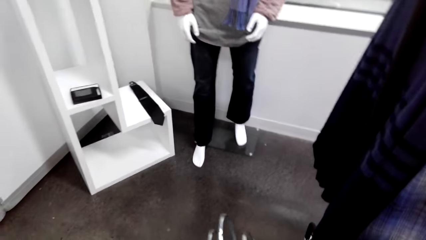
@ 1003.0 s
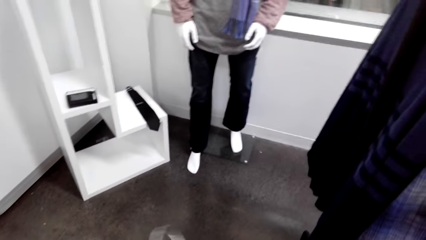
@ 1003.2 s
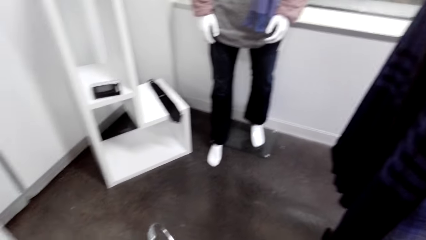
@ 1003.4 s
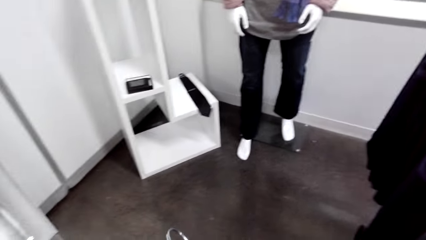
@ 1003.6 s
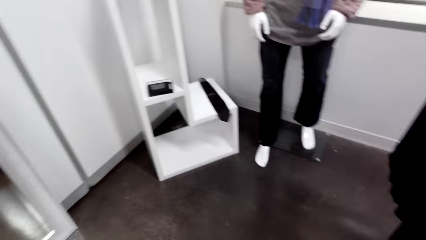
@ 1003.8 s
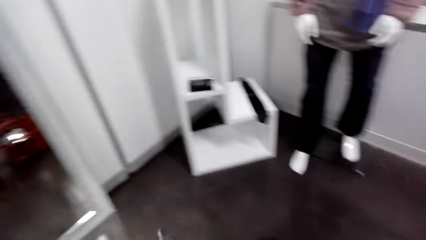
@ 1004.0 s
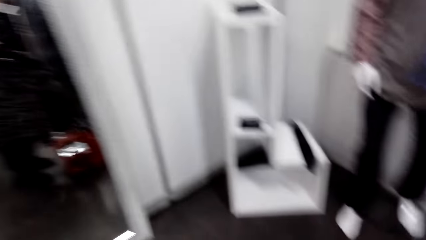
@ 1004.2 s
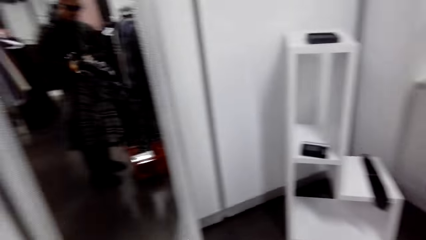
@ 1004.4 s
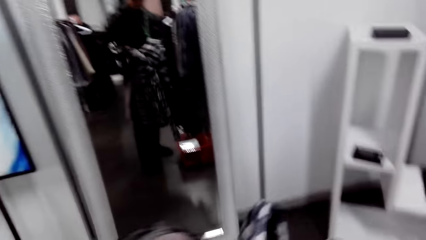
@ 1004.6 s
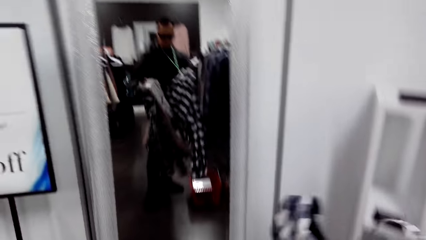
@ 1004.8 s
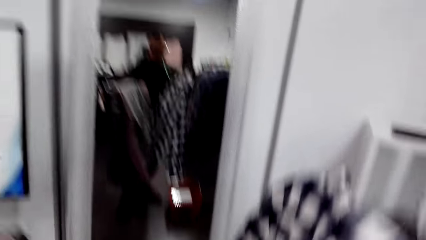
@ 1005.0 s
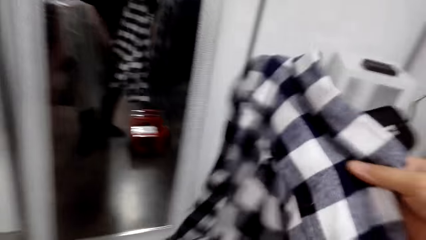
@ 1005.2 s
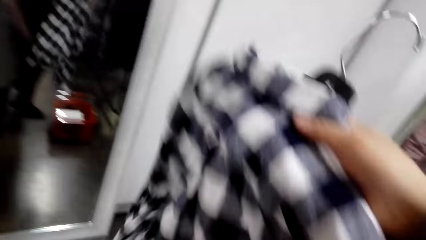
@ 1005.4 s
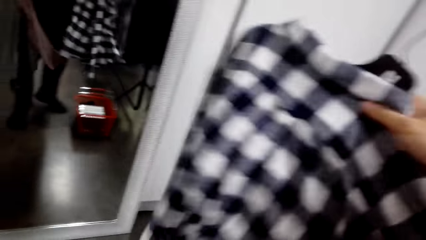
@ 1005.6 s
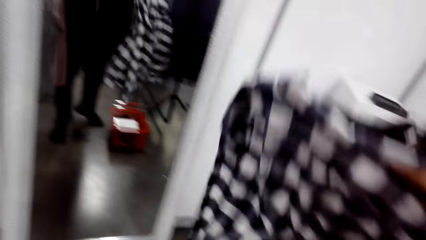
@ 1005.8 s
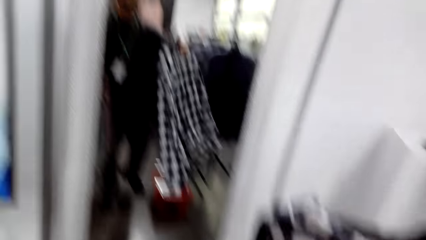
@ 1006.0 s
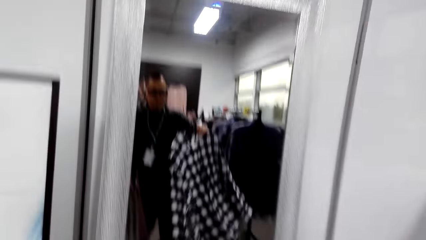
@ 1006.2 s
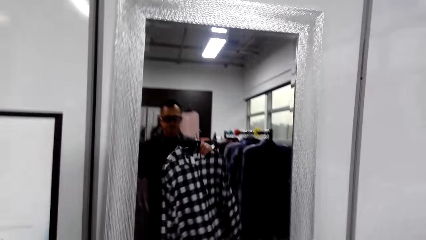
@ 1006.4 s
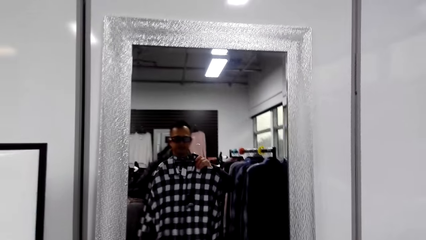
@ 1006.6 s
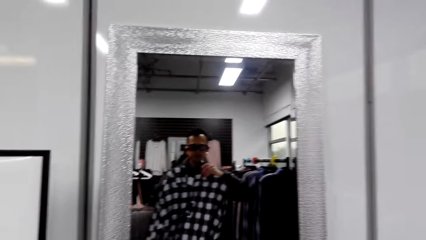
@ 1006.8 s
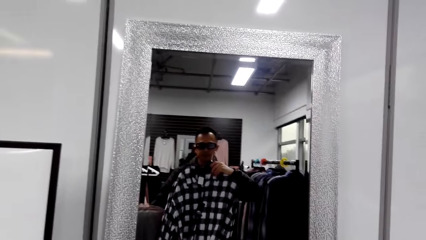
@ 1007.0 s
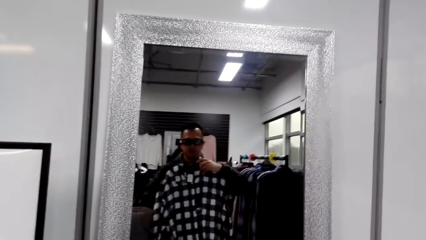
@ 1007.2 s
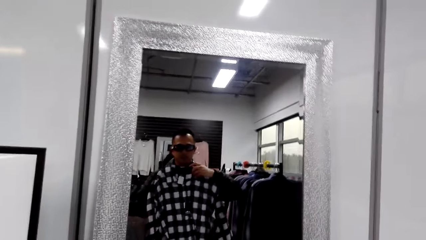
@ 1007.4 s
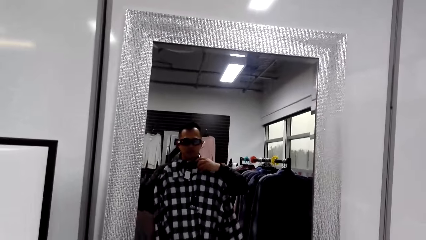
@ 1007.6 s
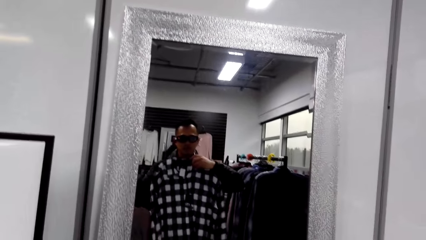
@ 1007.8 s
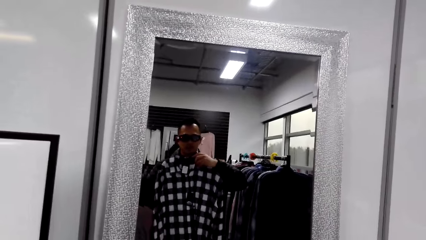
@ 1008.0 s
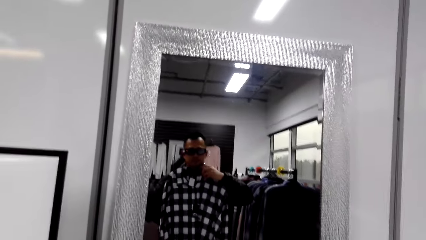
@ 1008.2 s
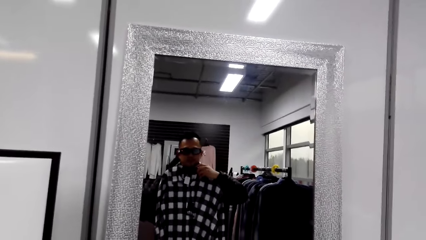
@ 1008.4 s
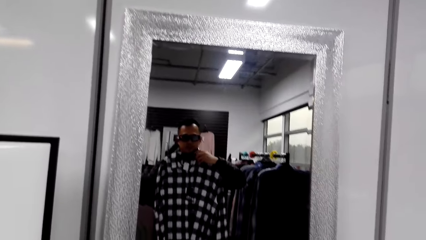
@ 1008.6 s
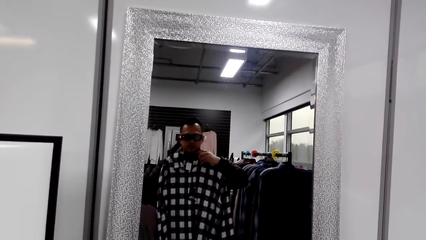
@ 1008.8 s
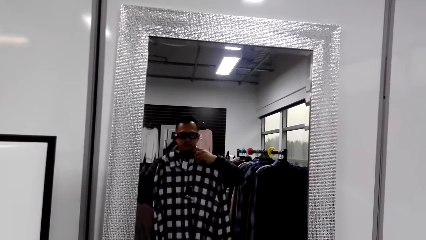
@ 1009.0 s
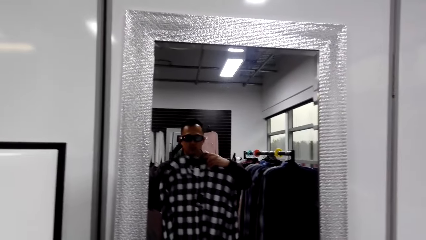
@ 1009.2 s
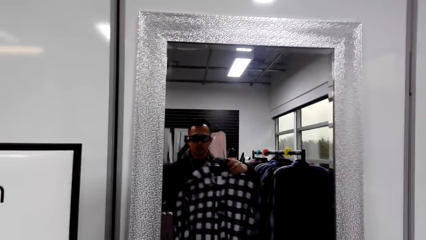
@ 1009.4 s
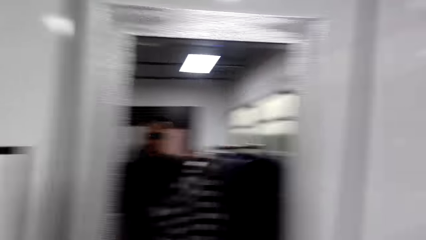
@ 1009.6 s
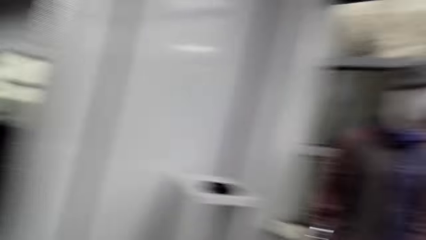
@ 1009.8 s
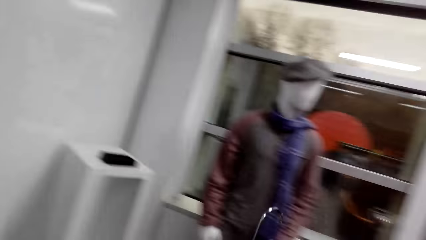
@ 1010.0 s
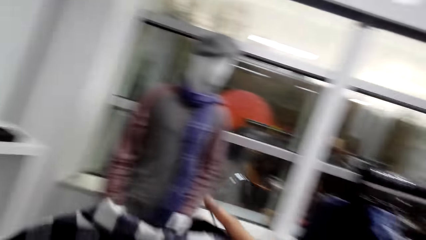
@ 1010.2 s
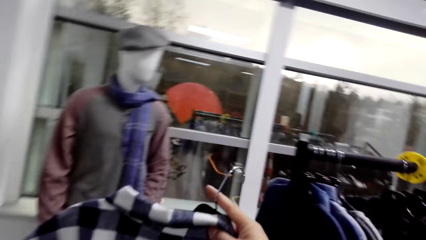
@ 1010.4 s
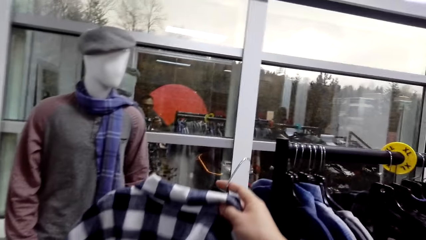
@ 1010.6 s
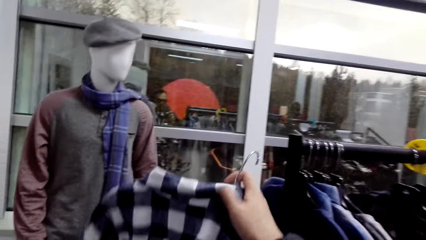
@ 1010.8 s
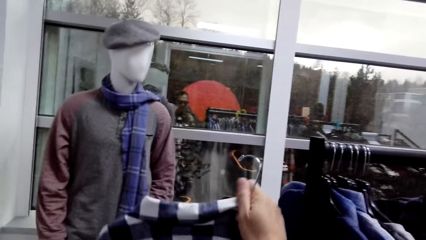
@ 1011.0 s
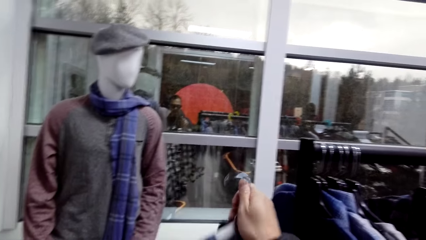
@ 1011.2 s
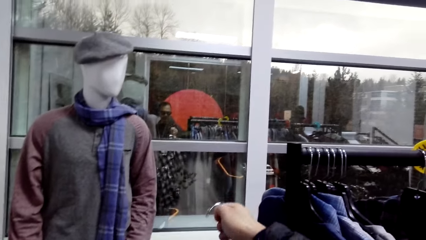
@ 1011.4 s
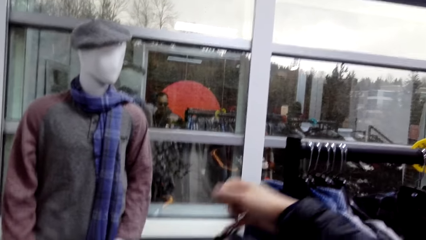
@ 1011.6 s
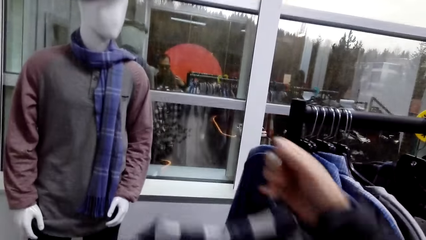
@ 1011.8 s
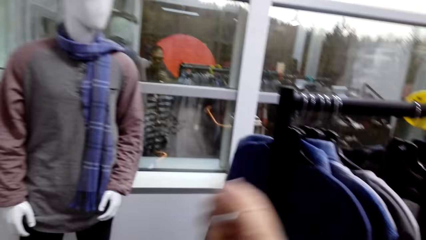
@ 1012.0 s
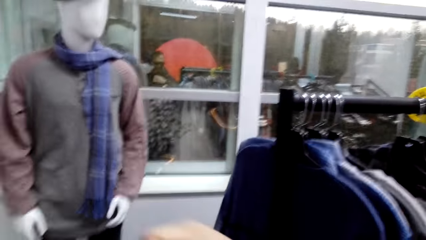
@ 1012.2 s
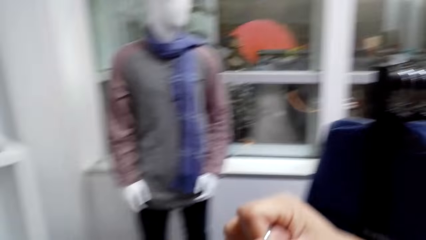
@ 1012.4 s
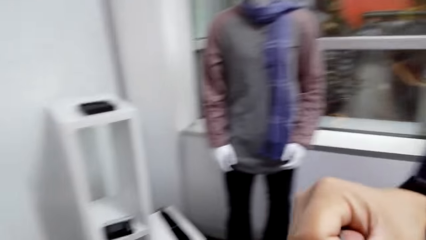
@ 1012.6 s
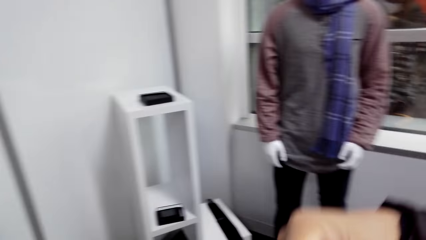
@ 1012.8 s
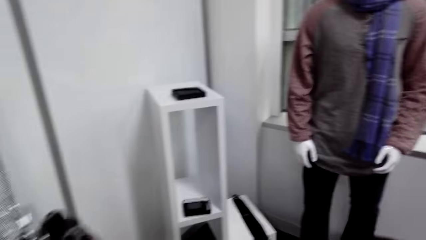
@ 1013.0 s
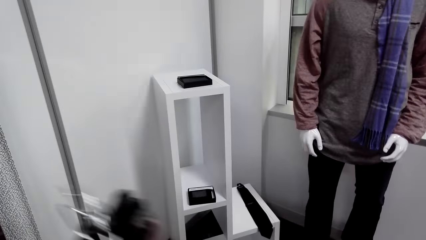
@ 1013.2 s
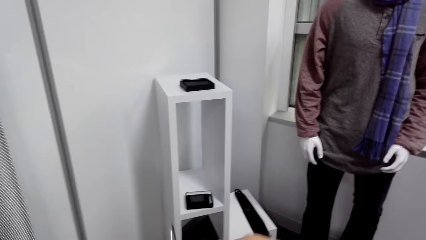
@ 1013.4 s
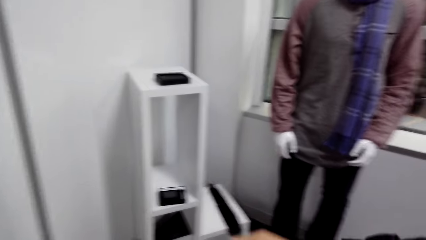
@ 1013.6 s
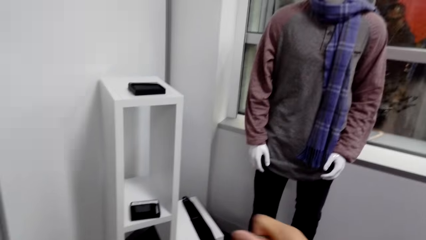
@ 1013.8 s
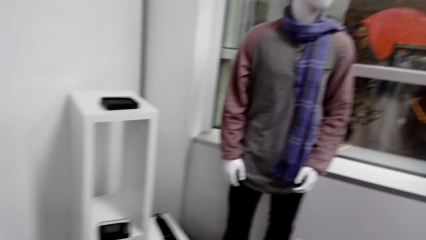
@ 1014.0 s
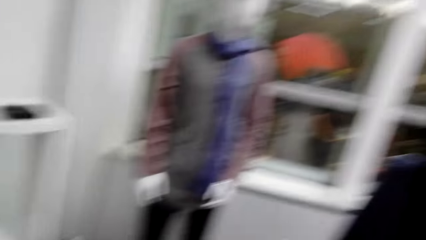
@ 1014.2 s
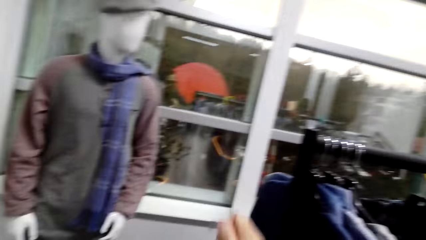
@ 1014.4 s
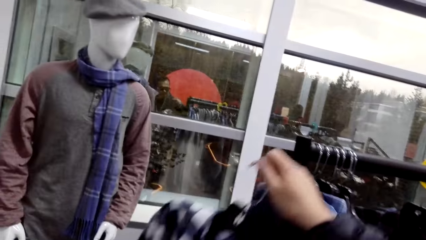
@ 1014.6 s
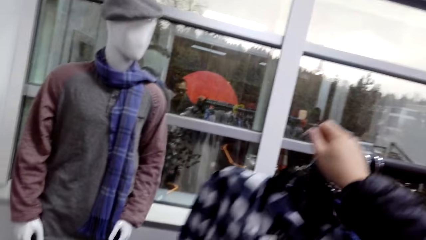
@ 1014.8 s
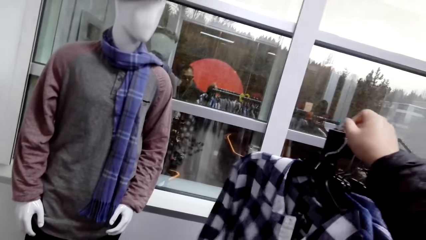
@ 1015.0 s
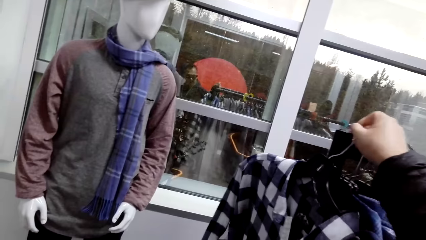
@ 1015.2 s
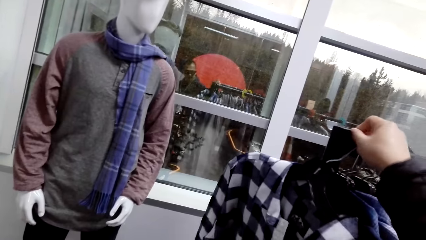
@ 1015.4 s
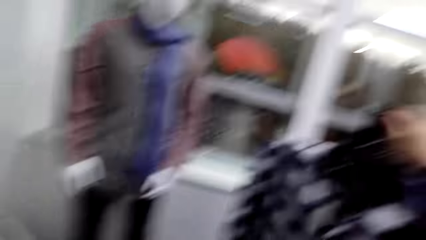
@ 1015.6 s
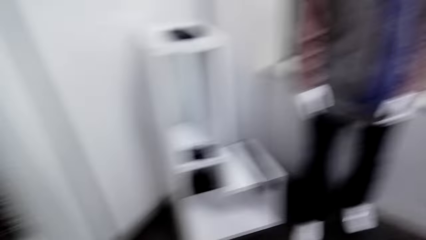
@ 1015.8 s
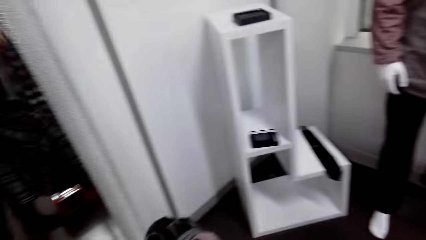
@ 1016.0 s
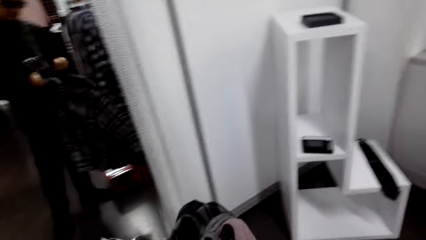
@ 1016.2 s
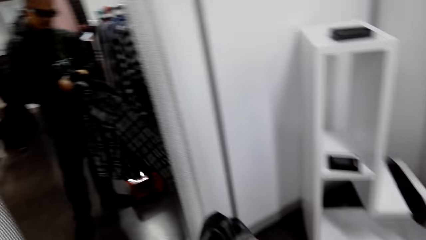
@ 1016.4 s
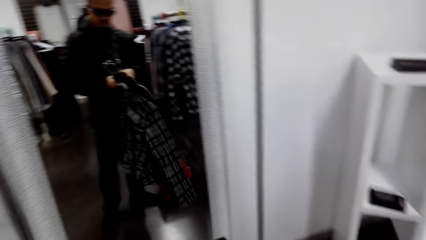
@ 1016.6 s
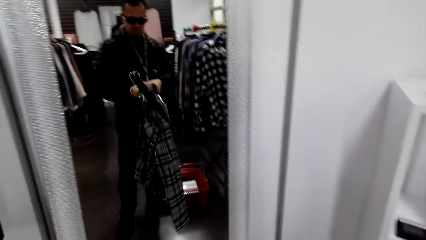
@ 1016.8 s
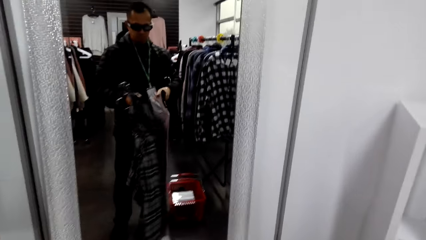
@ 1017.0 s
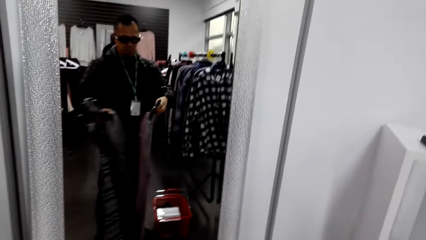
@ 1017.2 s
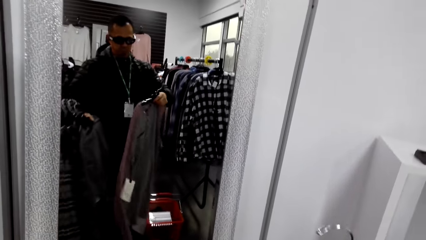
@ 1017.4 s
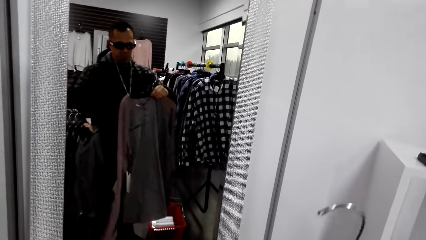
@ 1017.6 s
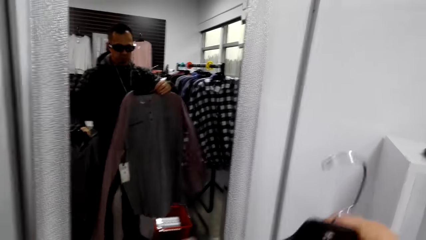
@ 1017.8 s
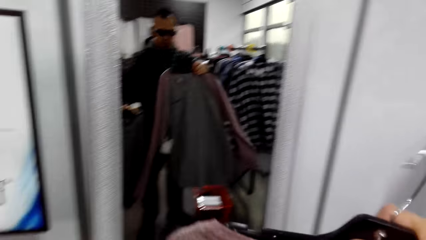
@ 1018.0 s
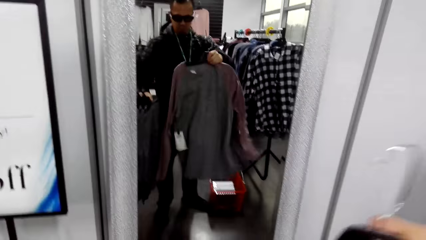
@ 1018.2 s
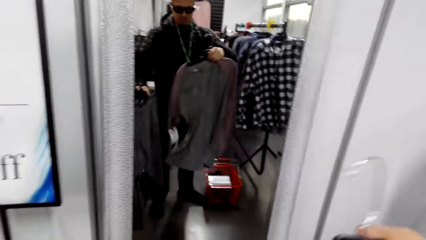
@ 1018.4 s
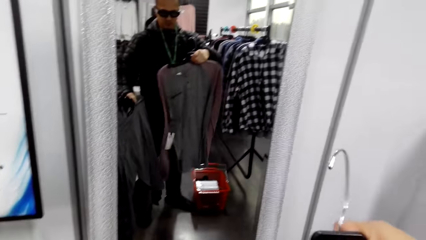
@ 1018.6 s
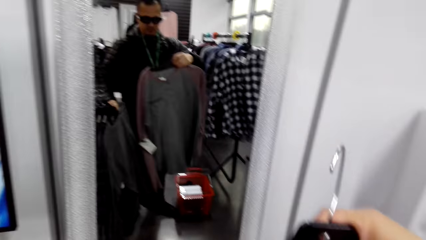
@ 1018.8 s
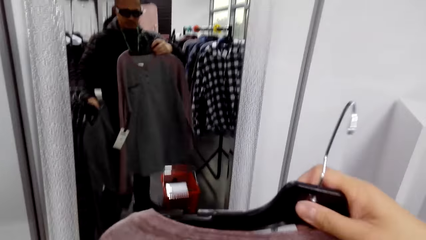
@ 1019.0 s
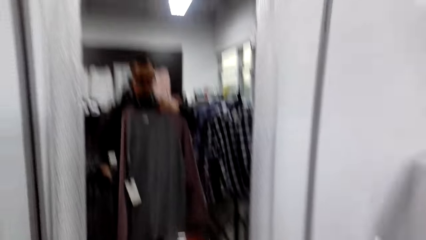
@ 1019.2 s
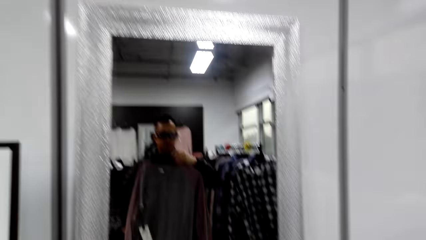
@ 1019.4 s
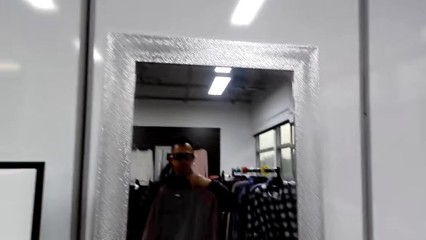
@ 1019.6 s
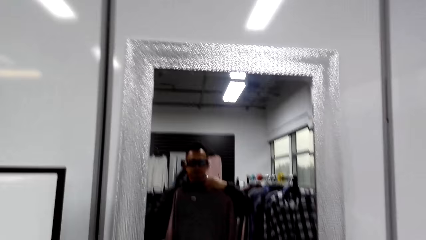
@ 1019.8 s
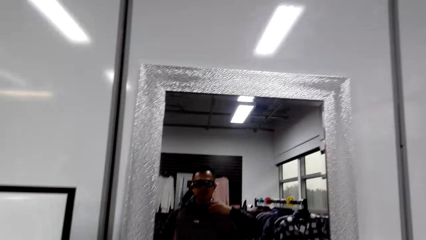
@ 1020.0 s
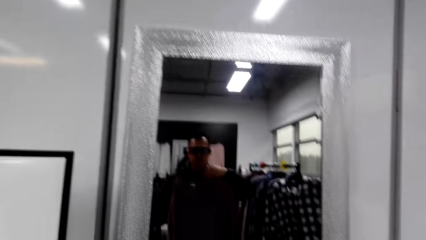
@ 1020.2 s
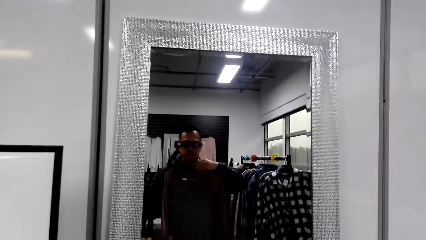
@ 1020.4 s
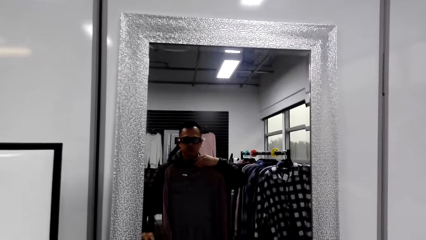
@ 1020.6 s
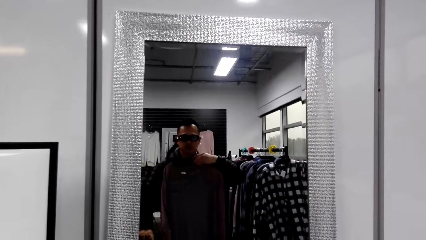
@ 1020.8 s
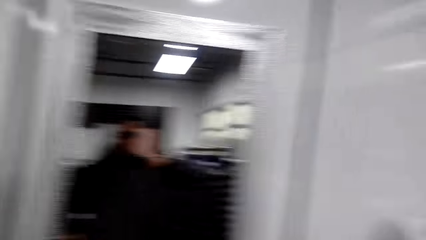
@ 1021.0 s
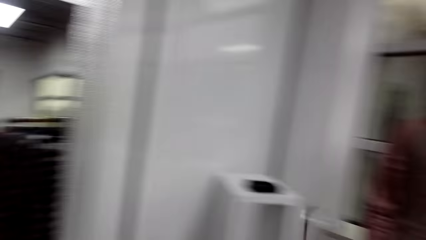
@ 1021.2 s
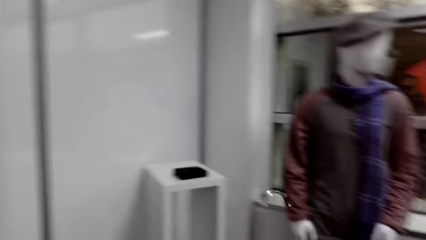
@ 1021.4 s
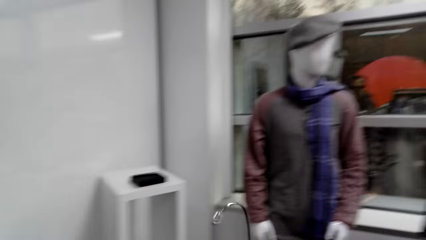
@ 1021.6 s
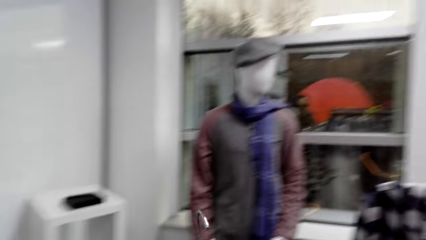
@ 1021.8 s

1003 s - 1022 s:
The camera wearer holds shirts. They use the cloth store mirror. They hold a shirt. They turn around. They hang the shirt. They do something. They hang the shirt on the clothing rail. They look at the mirror. They hold a sweatshirt. They use the cloth store mirror.
